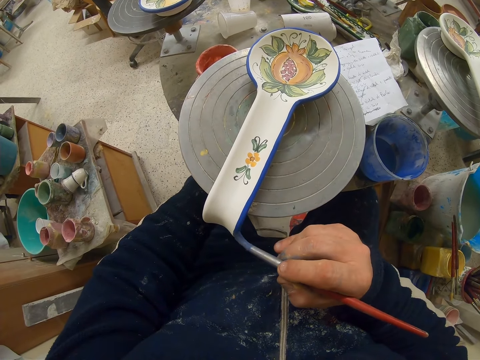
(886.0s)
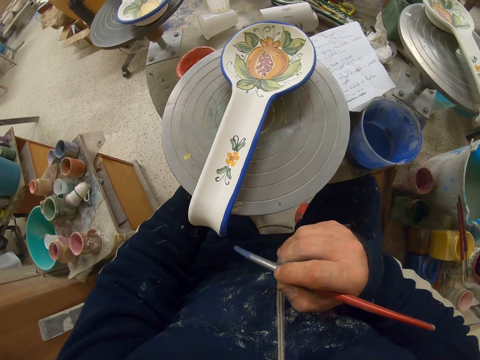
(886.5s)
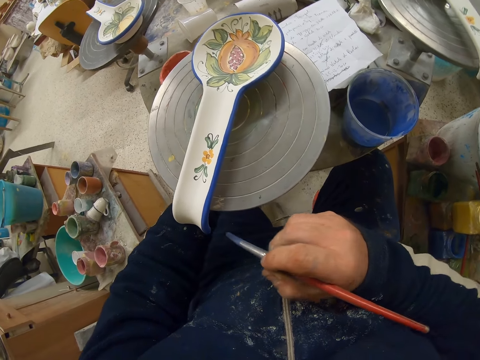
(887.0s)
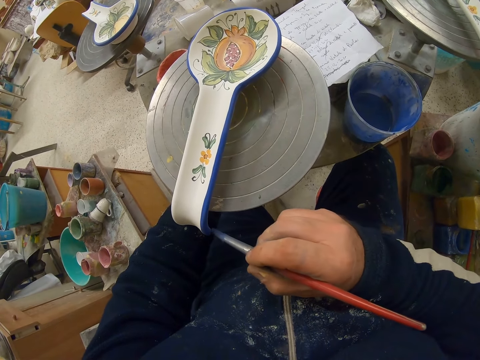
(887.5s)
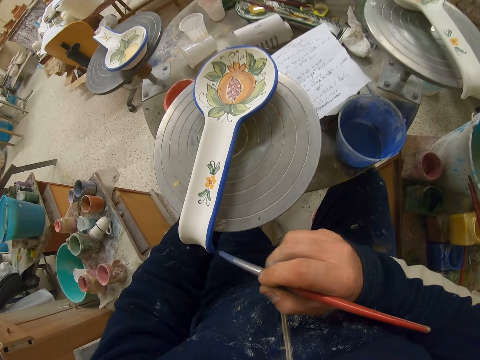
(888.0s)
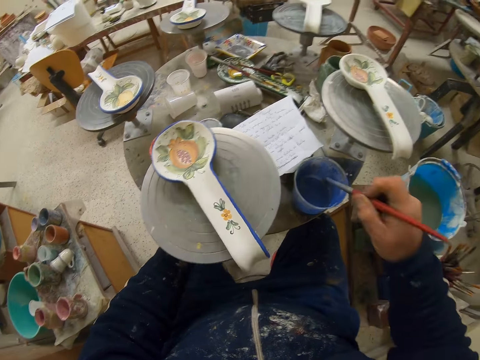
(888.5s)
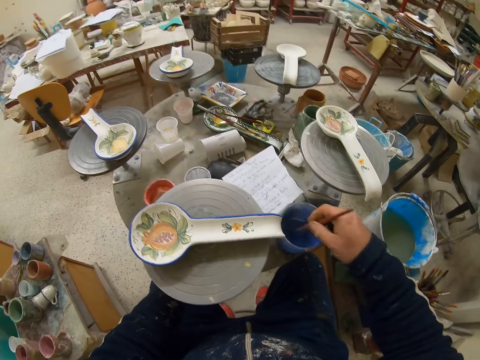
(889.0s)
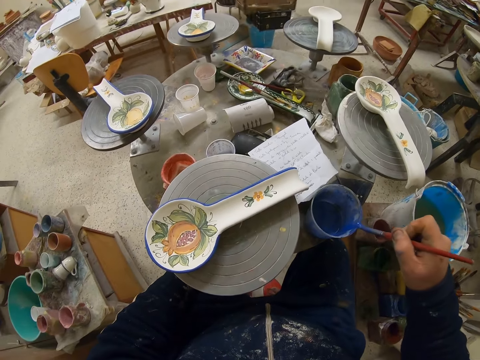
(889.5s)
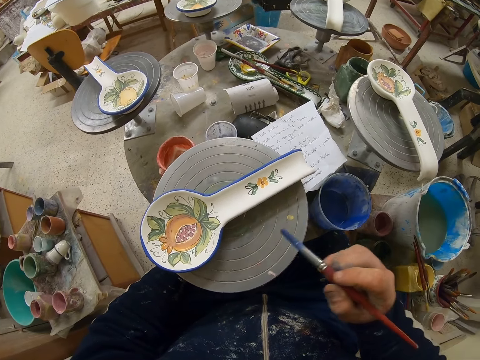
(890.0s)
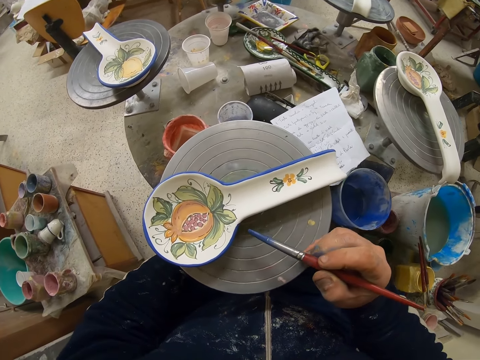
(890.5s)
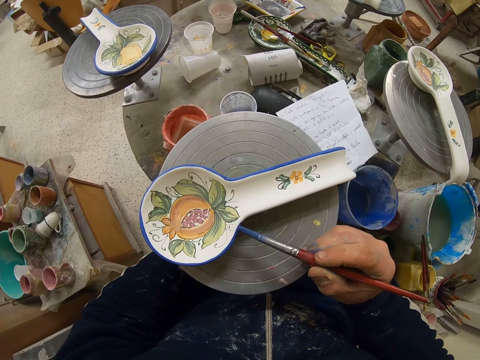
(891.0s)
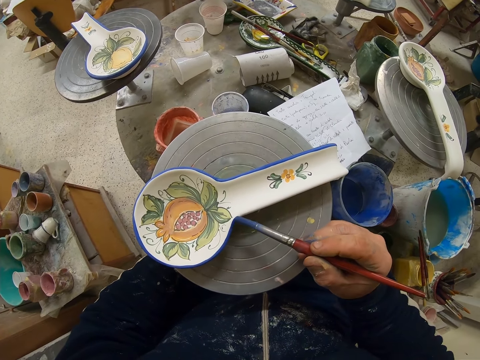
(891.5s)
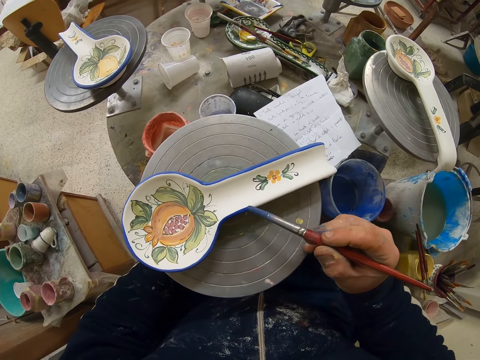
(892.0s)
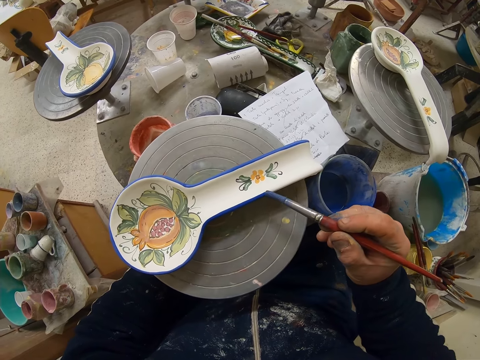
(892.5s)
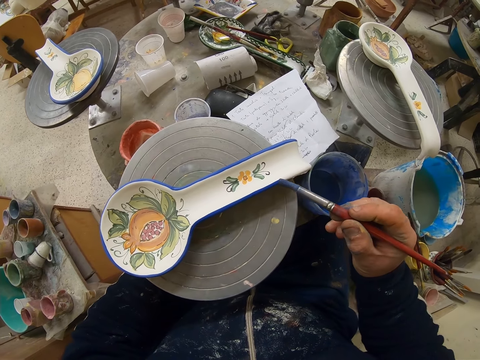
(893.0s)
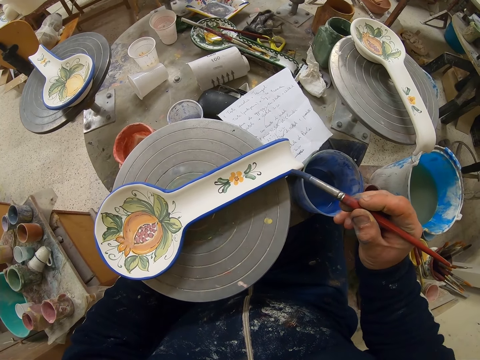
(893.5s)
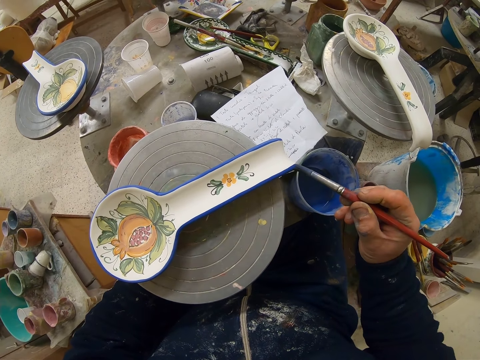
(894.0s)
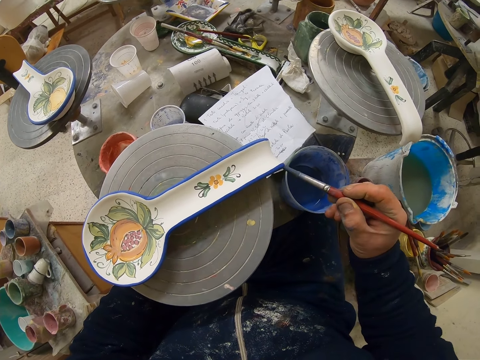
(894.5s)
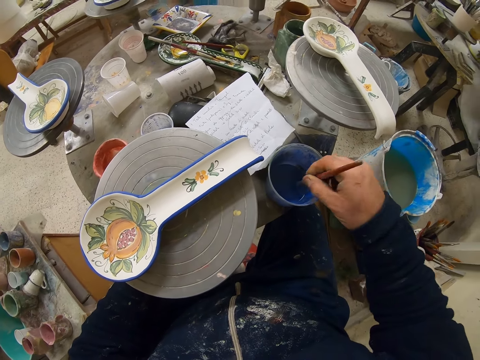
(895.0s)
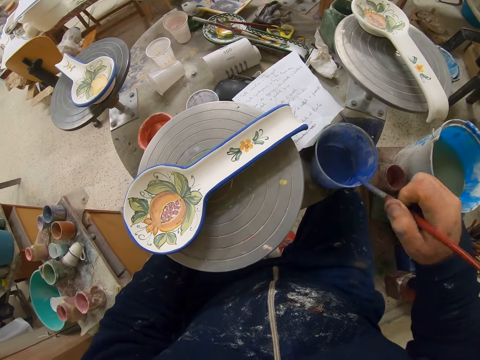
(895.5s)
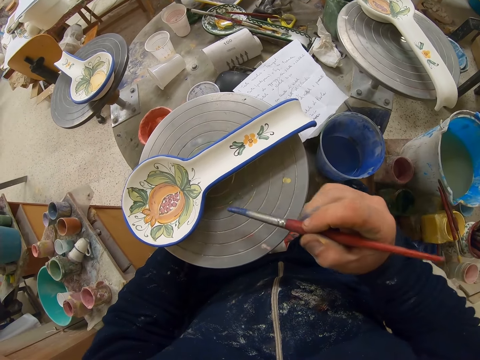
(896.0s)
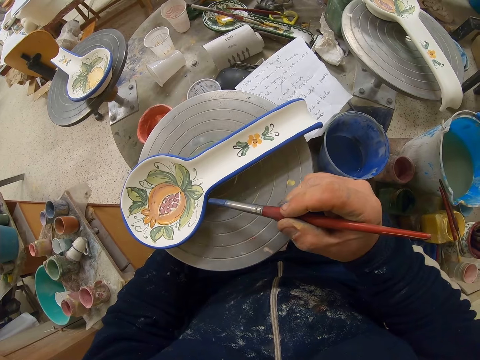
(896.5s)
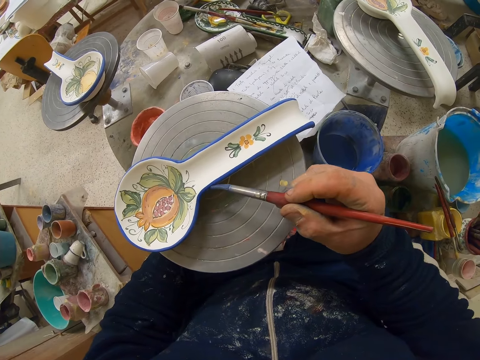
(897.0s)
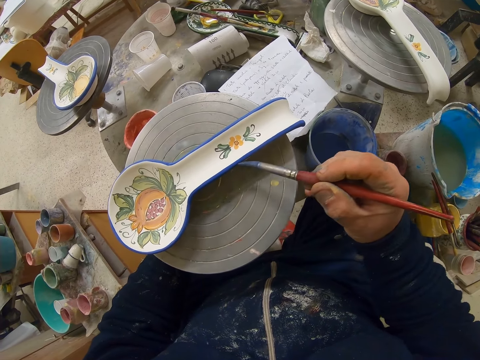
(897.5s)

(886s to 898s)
The camera wearer turns the table. They dip the paint brush in the paint can. They decorate the plate or spoon with the paint brush. They dip the paint brush in the paint can. They decorate the plate with the paint brush.

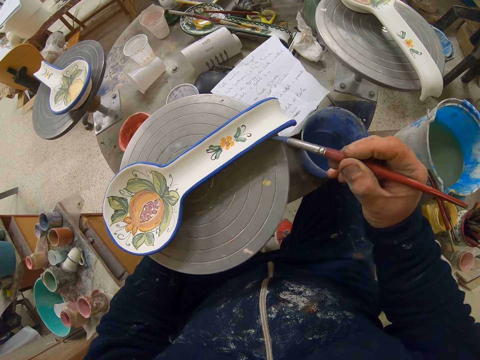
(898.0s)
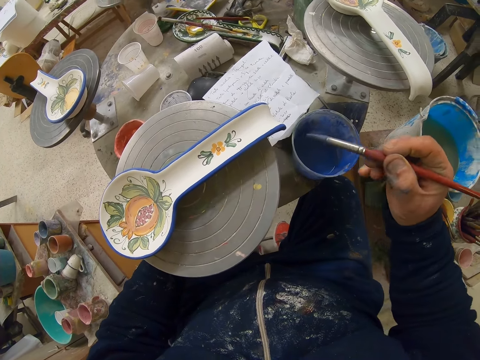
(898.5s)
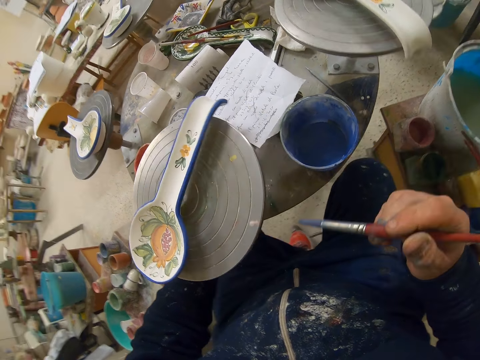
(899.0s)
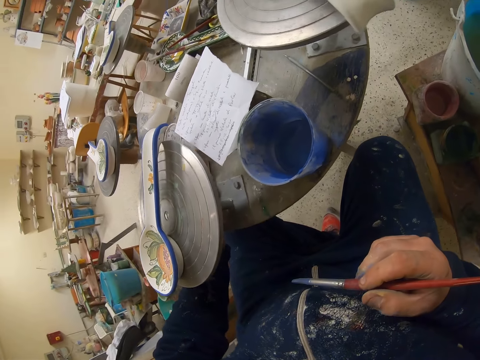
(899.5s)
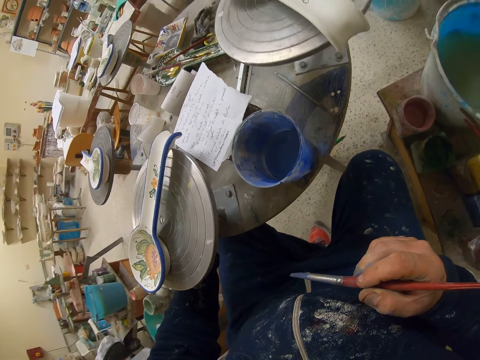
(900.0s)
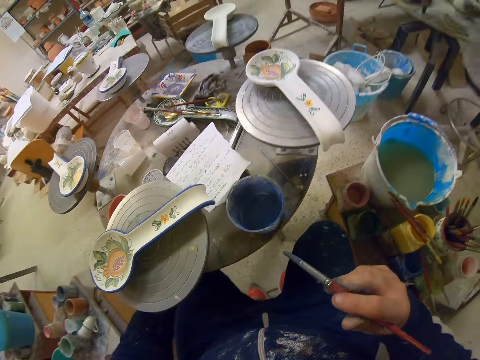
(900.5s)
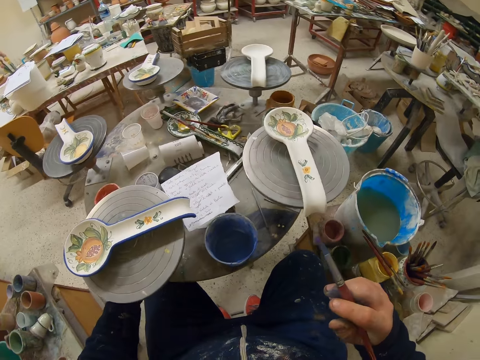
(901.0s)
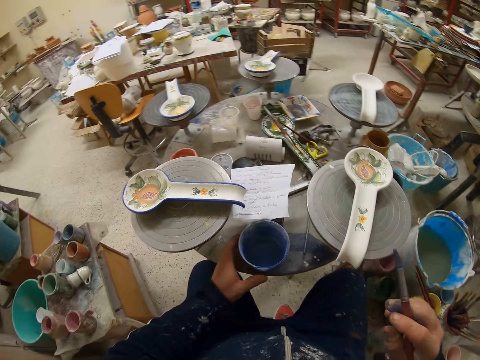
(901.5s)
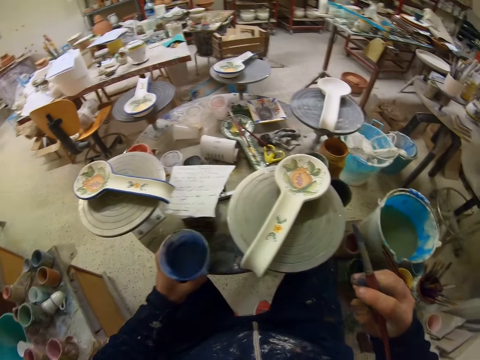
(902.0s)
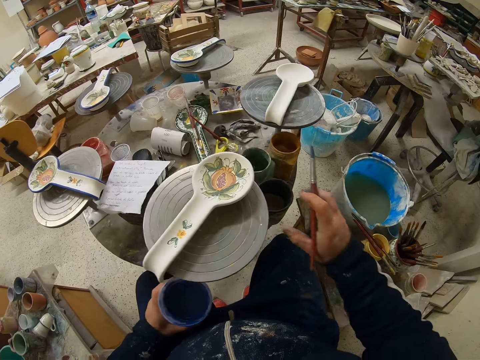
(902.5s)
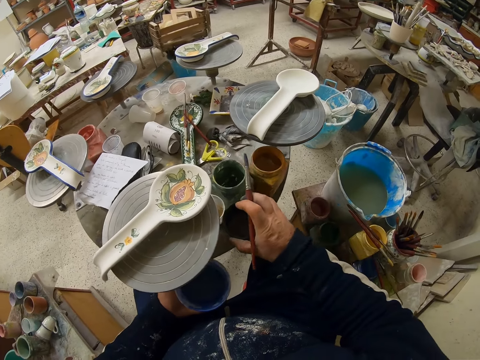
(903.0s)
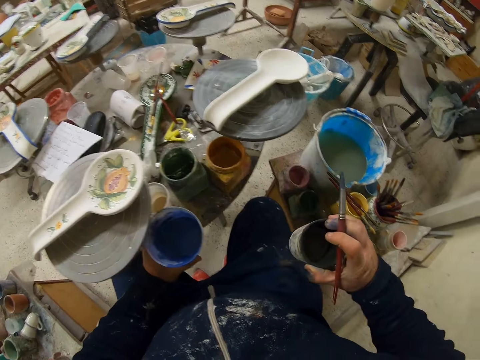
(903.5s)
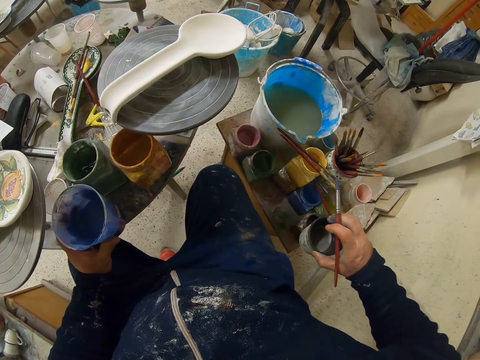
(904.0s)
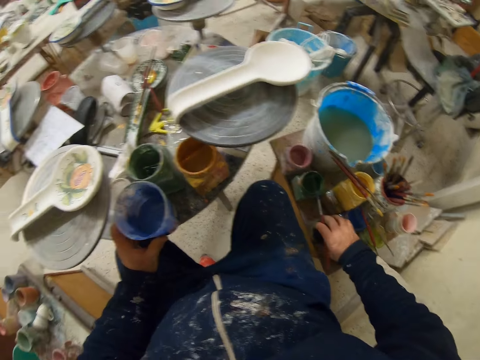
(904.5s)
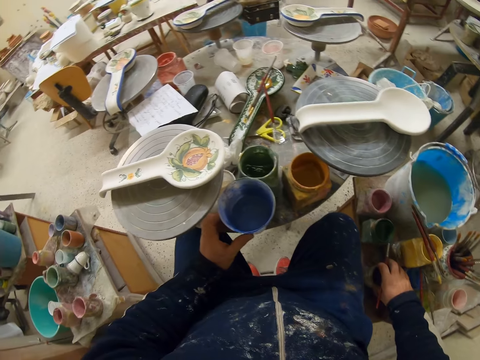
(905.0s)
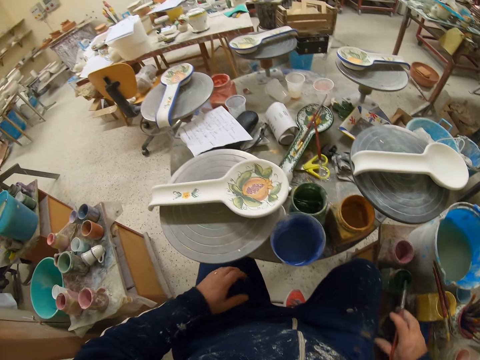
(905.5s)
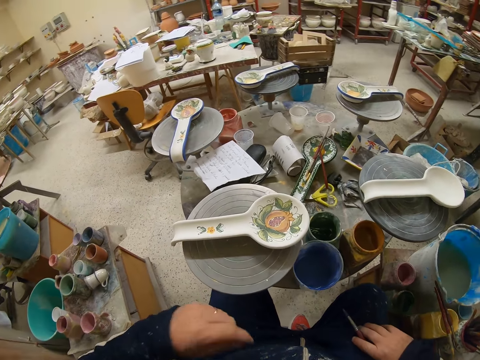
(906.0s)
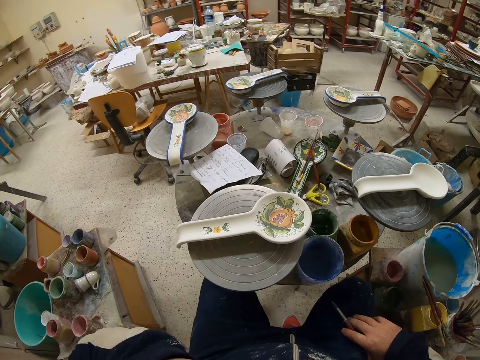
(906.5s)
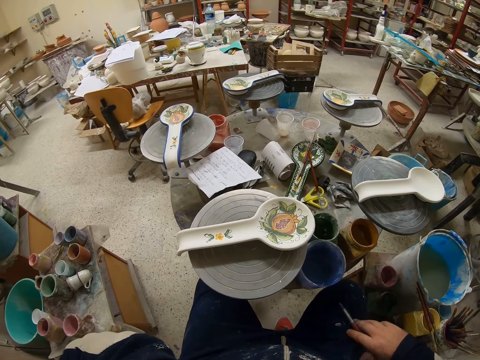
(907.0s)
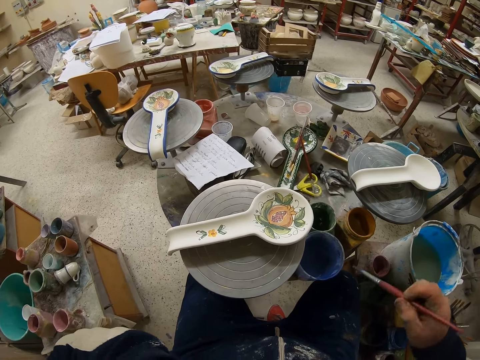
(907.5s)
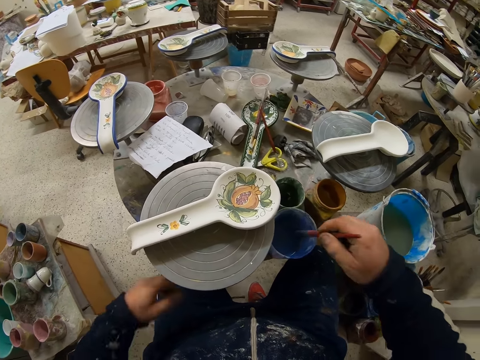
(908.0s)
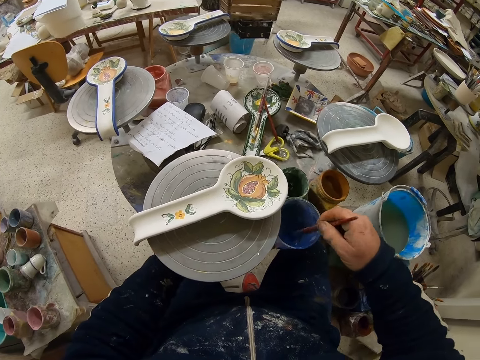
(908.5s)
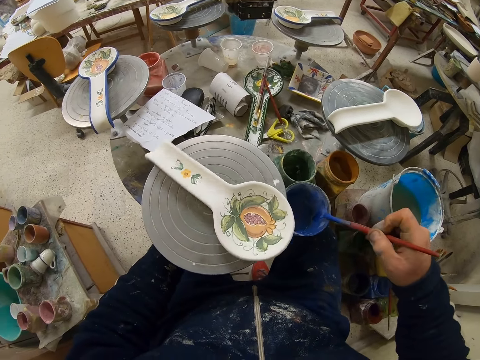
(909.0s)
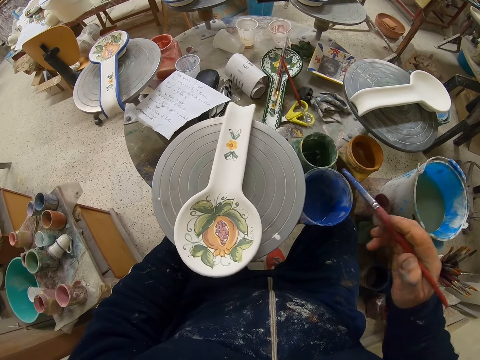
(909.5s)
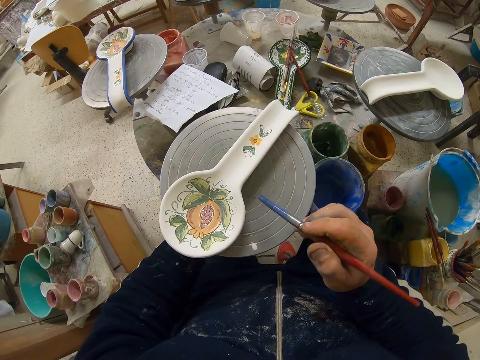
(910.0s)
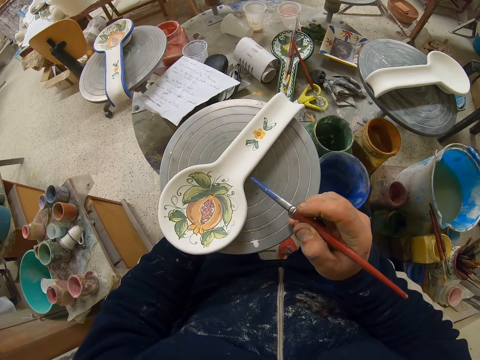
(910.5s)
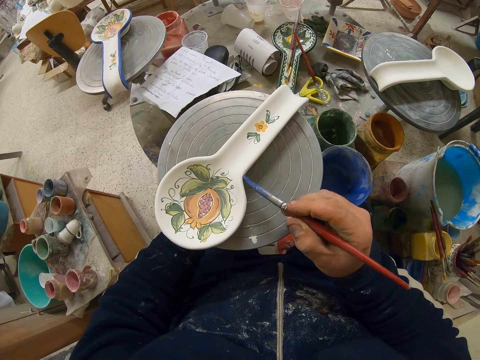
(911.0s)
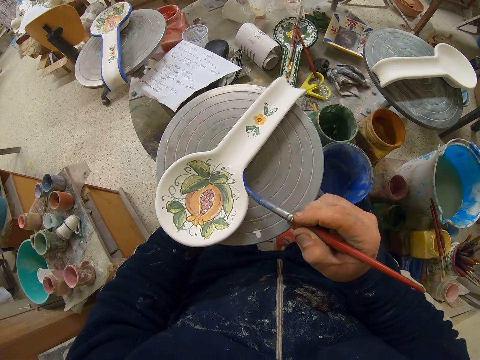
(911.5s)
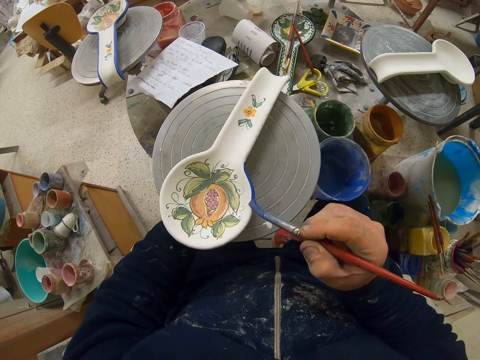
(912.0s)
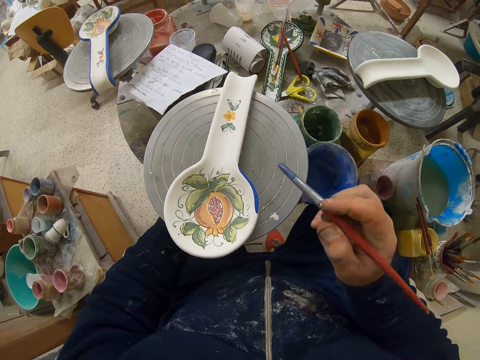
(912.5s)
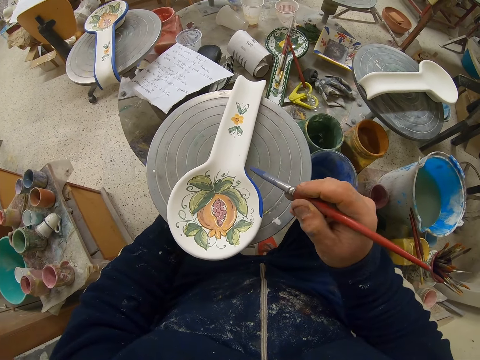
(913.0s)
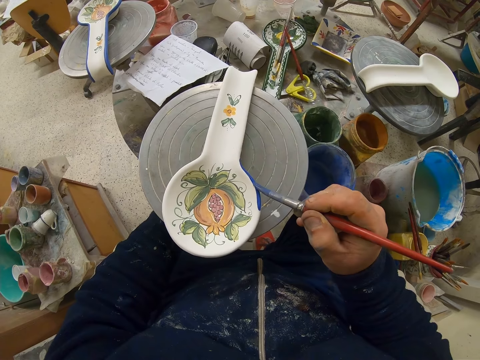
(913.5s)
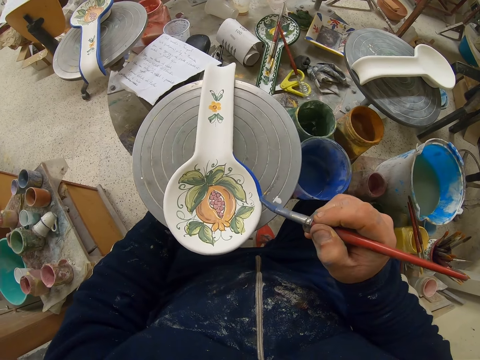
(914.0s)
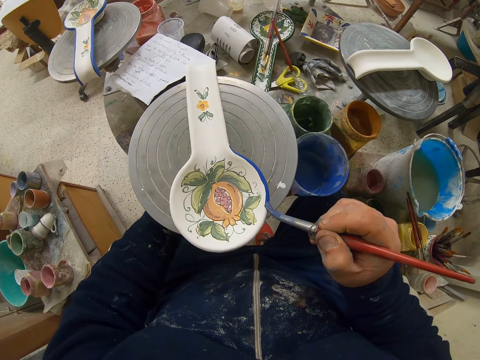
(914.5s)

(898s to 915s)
The camera wearer turns the table. They pick the paint can from the table. They remove the can from the table. They put the paint can on the table. They put the can on the stool. They dip the paint brush in the paint can. They touch the face. They turn the table. They decorate the plate or spoon with the paint brush.
